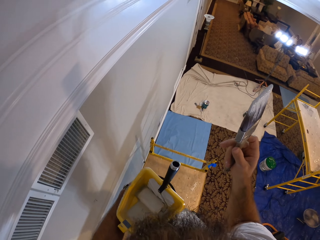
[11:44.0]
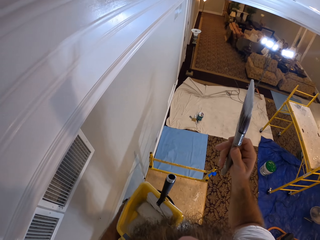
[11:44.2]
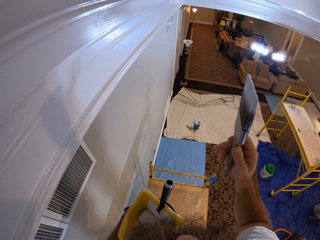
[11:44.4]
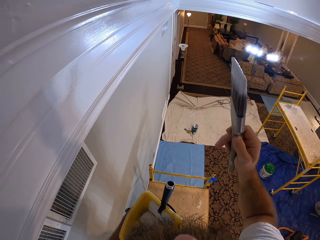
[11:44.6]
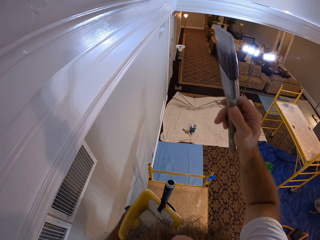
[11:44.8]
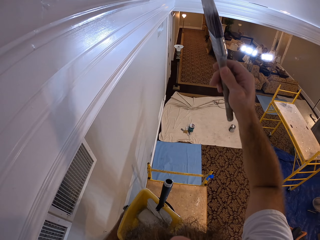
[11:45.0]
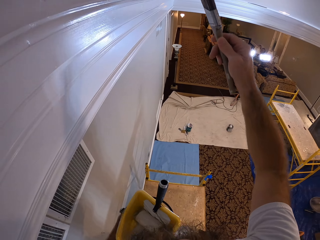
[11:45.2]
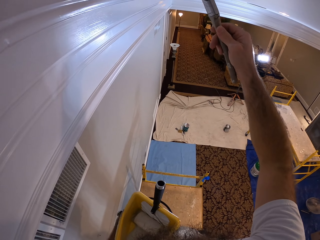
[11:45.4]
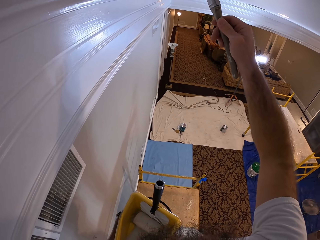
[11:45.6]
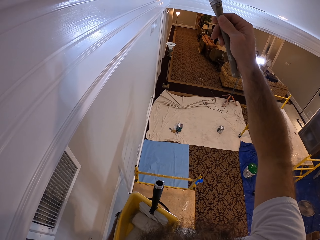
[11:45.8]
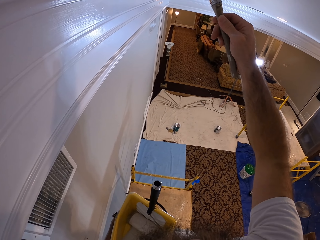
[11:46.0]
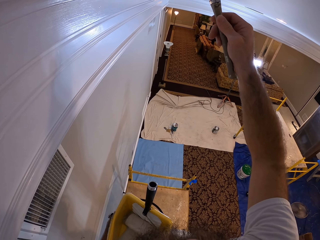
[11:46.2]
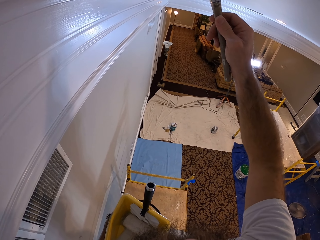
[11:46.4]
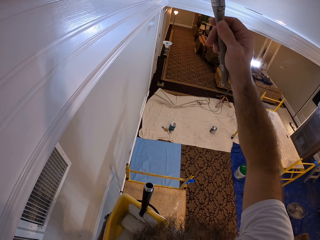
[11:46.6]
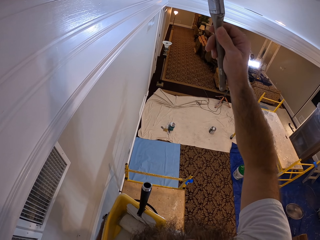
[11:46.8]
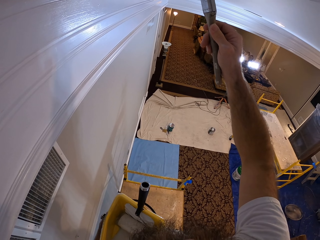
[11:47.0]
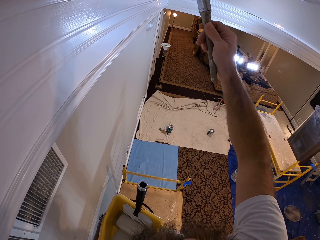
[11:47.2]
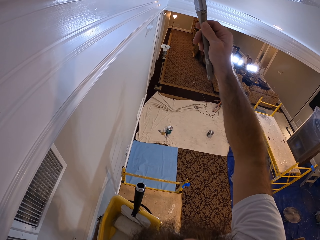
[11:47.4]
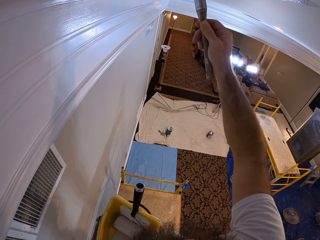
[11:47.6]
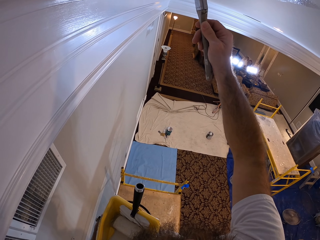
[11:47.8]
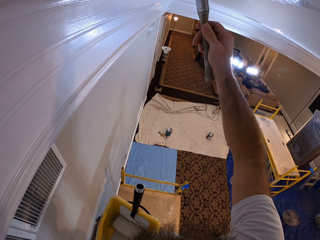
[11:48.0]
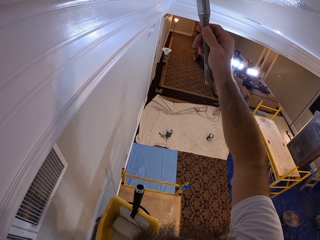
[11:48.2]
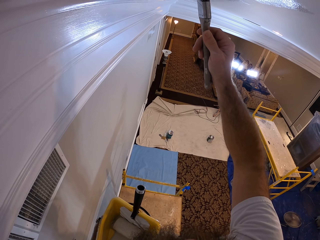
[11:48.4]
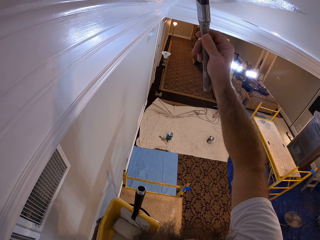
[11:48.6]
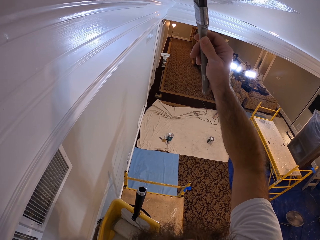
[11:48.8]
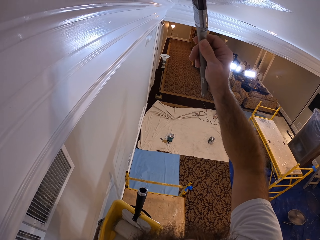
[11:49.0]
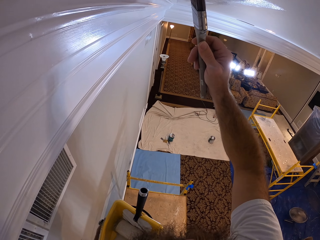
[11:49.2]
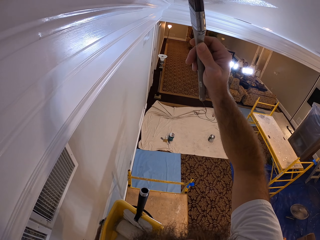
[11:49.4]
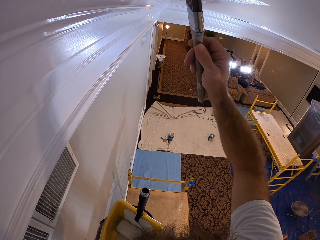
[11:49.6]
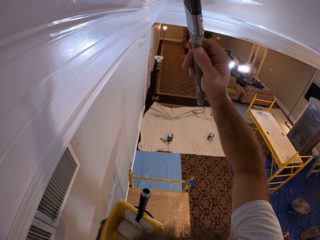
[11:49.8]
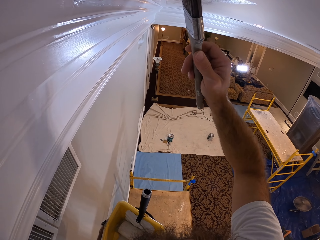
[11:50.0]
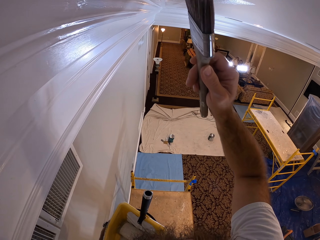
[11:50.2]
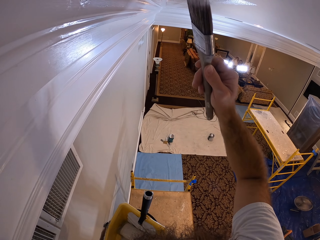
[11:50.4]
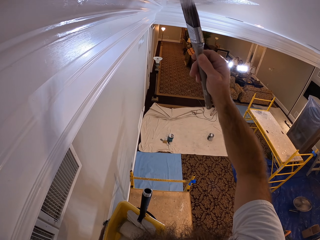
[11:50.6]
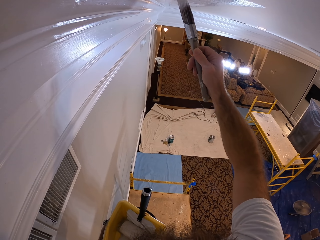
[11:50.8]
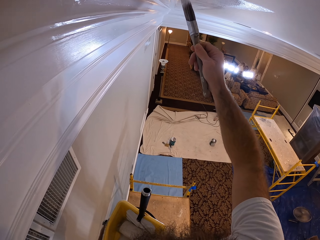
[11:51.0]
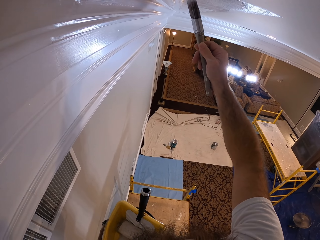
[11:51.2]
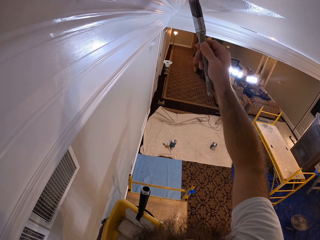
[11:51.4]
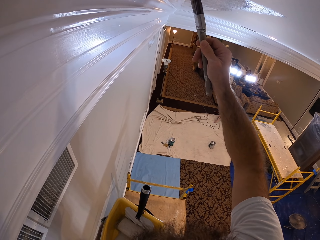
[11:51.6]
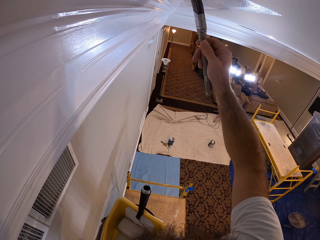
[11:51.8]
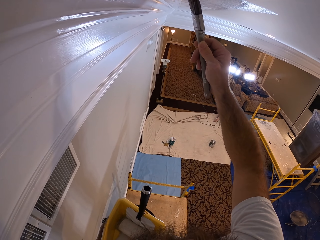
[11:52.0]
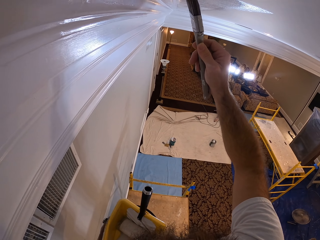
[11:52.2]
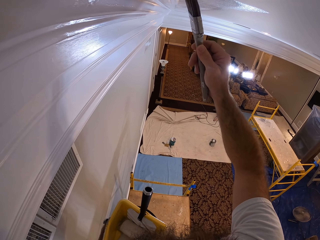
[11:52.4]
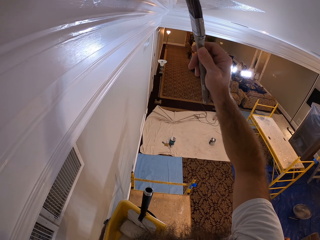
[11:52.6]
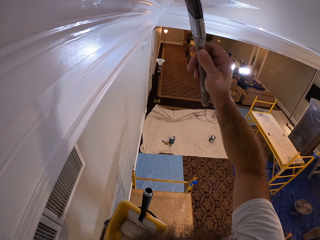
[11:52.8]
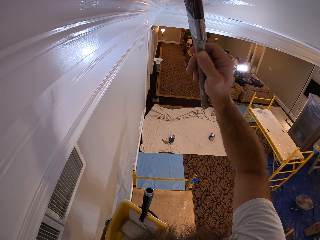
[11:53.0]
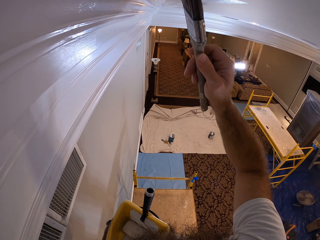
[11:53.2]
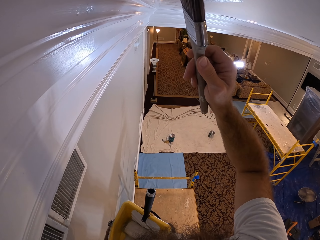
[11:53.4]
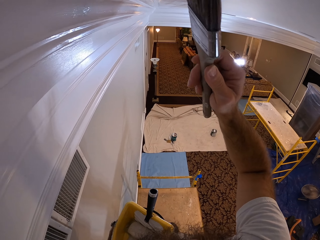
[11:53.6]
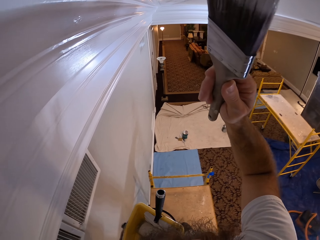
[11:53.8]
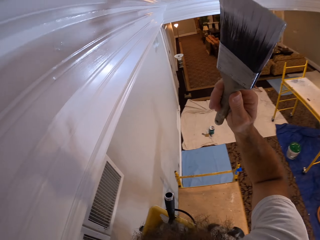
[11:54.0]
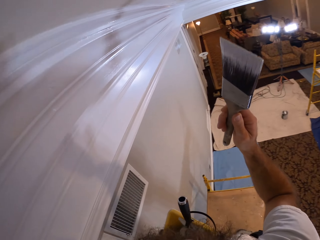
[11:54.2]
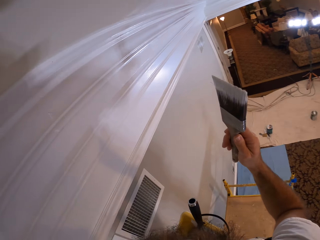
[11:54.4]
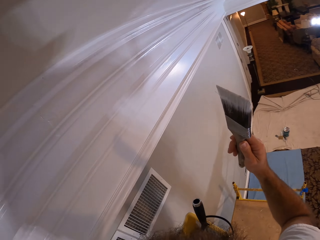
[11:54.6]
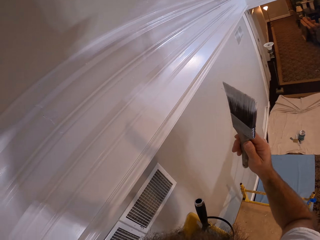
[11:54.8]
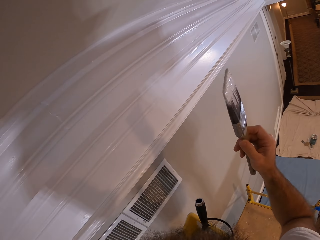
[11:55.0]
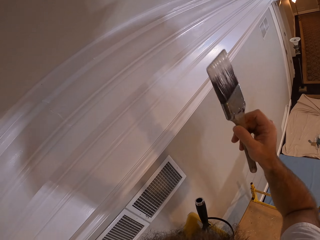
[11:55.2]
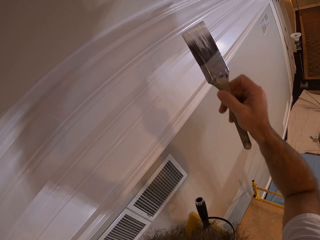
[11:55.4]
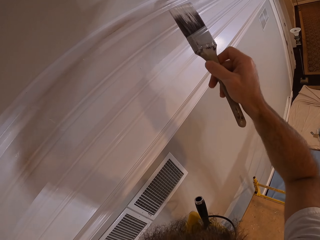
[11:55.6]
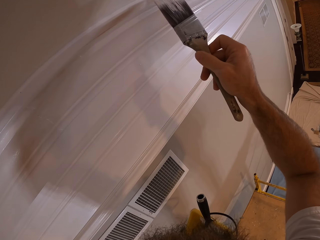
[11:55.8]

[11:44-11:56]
The camera wearer holds the paint brush. He paints the room ceiling with the paint brush in his right hand.

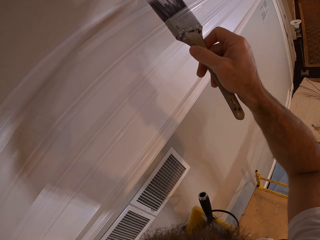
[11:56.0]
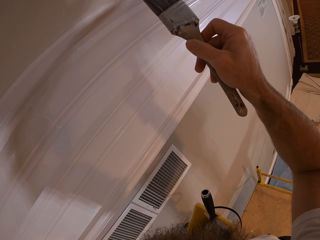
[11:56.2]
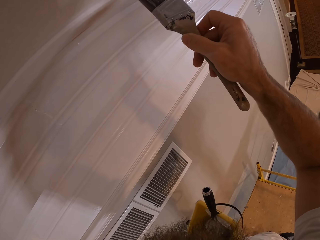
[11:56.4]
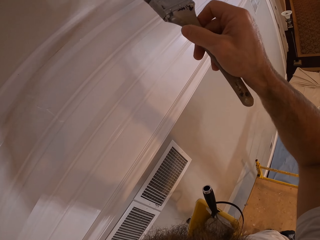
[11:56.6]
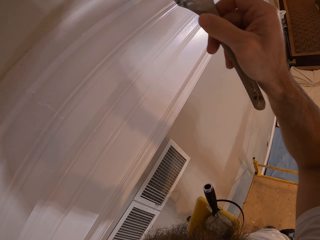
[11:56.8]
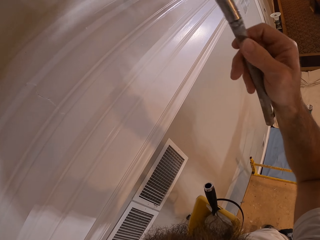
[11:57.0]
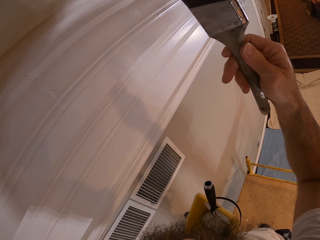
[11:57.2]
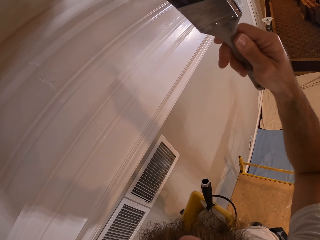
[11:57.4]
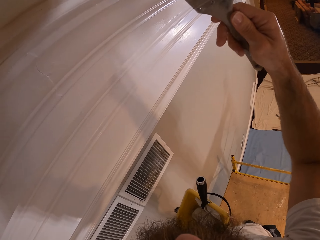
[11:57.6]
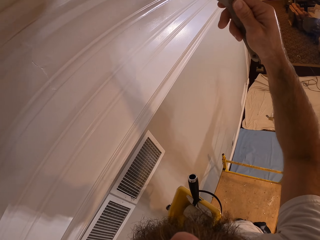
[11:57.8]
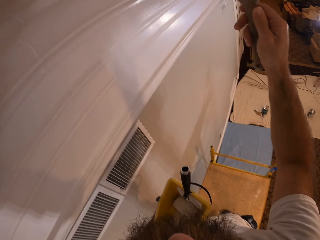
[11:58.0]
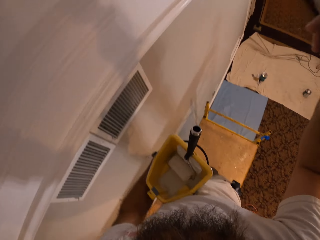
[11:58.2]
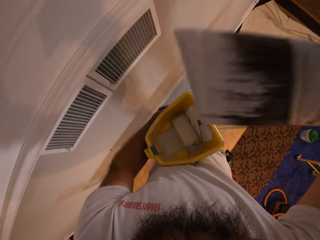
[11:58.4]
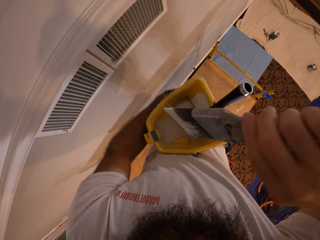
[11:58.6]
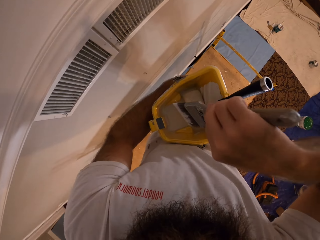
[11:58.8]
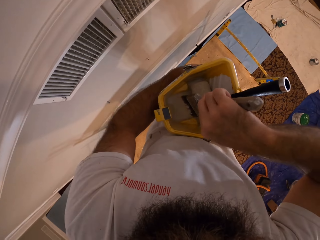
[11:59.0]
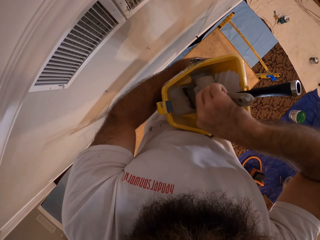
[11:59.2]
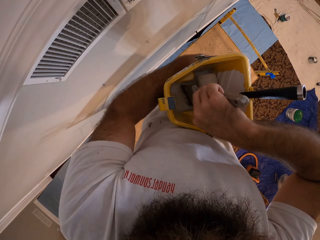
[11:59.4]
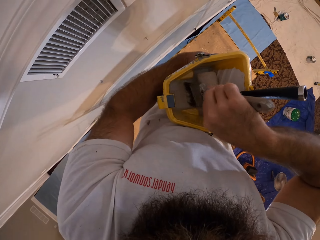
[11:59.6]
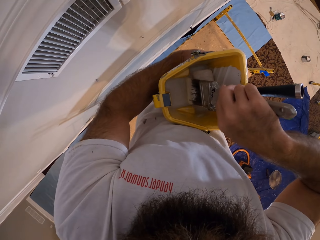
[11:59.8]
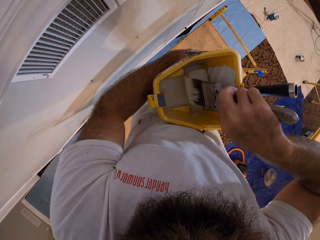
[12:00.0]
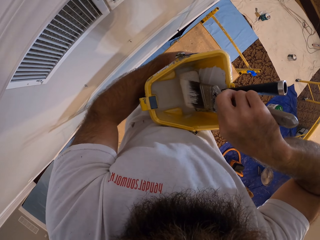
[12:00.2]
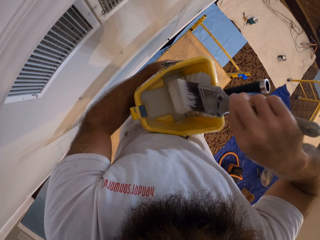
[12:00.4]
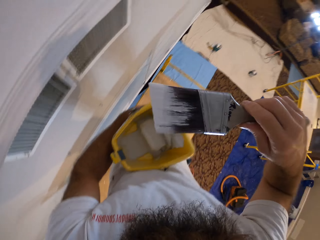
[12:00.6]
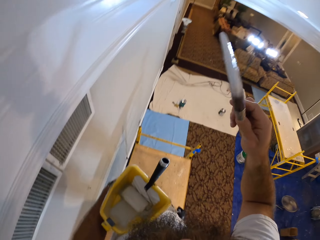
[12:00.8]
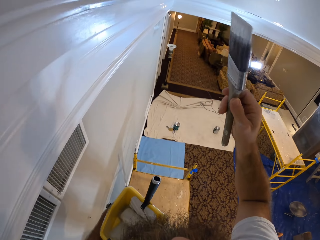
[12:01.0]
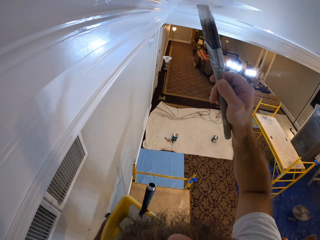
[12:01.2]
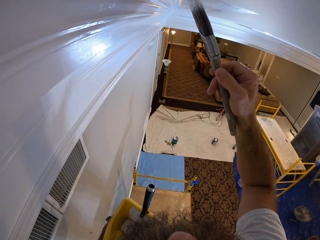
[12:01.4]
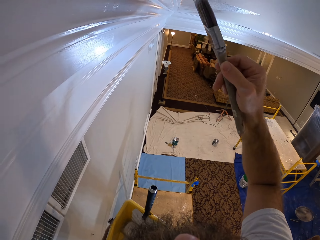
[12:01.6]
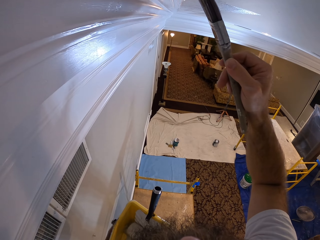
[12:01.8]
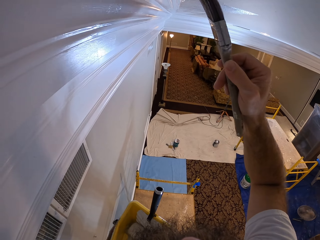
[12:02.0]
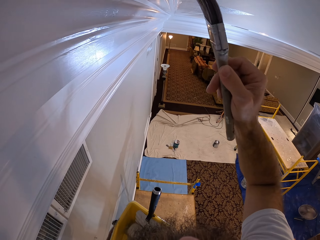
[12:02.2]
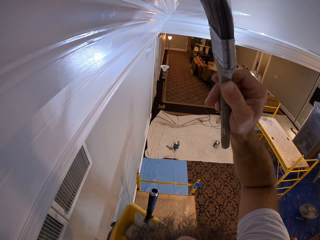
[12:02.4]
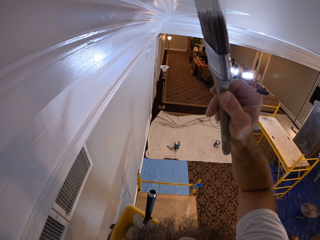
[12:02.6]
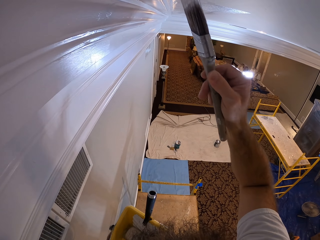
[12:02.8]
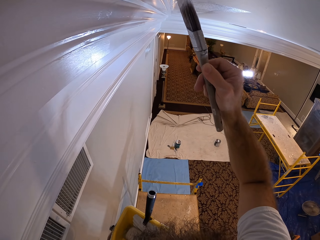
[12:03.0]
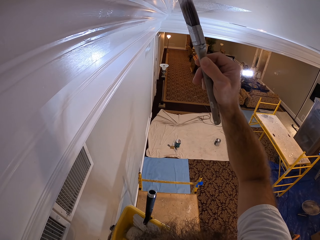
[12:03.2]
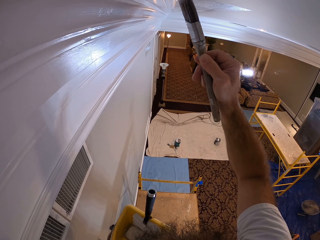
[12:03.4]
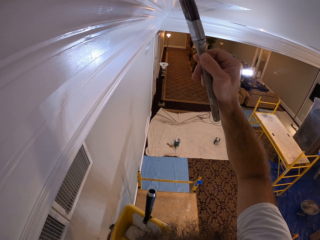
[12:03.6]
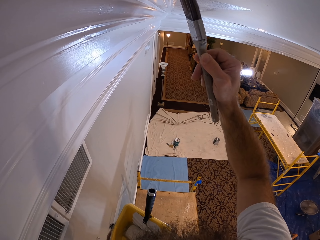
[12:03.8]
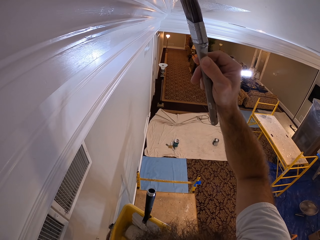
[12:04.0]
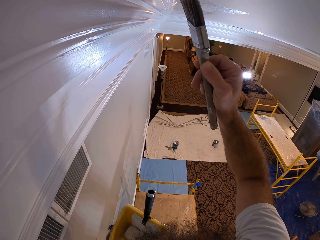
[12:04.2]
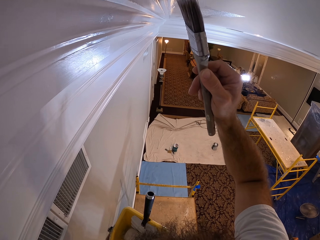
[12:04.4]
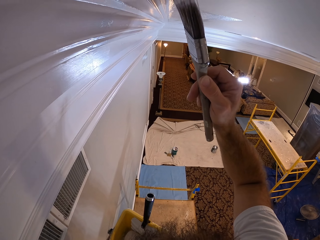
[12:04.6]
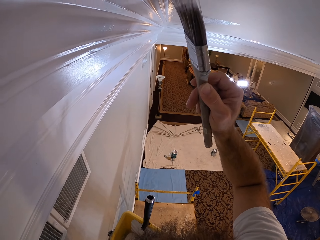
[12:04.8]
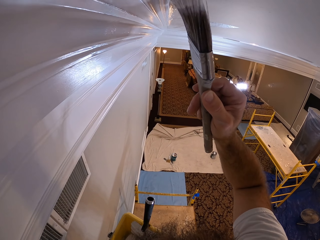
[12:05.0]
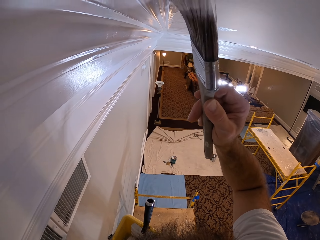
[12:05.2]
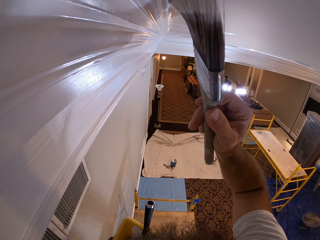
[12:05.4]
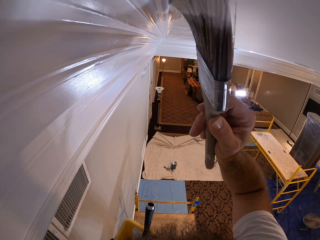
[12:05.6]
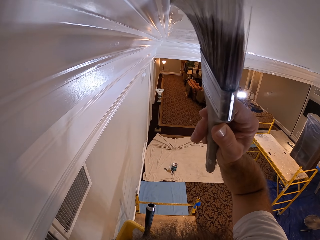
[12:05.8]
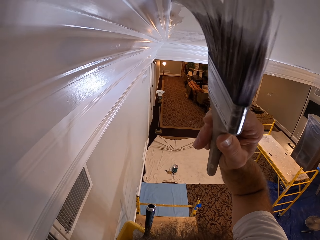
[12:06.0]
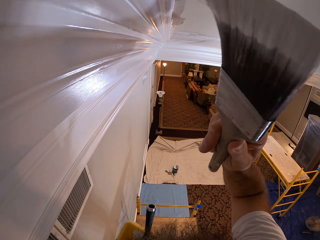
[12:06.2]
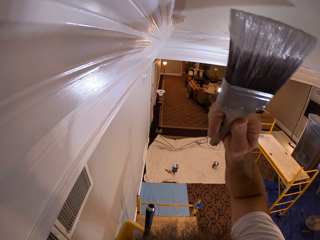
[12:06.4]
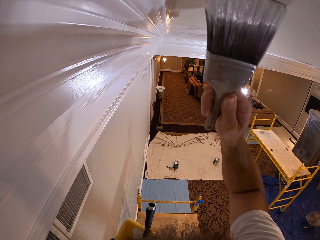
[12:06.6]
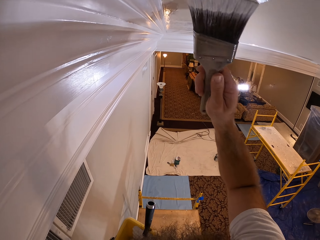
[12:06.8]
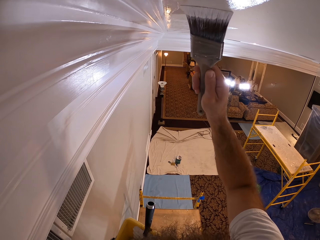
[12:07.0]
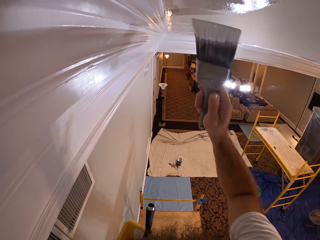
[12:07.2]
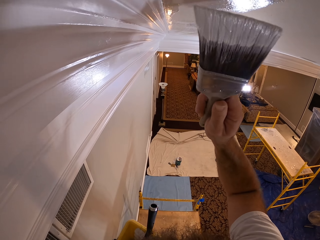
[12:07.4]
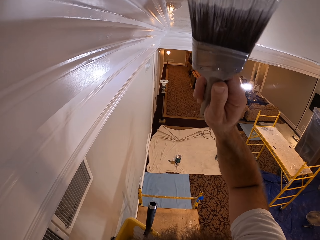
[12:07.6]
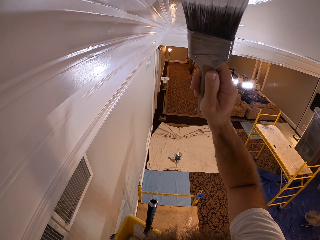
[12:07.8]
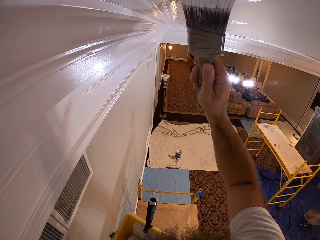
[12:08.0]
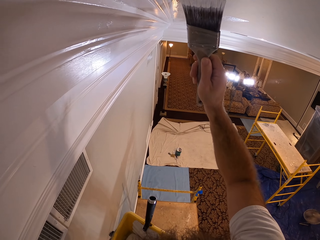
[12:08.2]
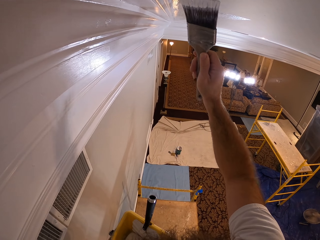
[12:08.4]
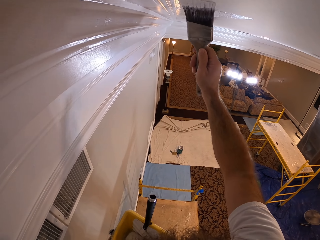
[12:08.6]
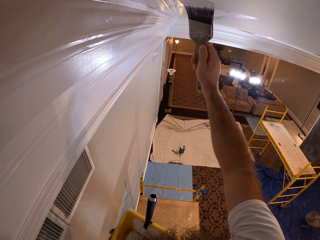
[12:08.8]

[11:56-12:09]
The camera wearer places the paint brush in the bucket of paint in his left hand with his right hand. He paints the paint roller in the bucket of paint in his left hand with the paint brush in his right hand. He paints the room ceiling with the paint brush in his right hand. He paints the ceiling with the paint brush.
